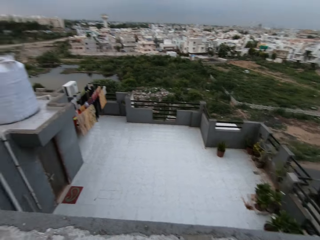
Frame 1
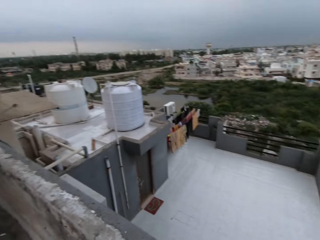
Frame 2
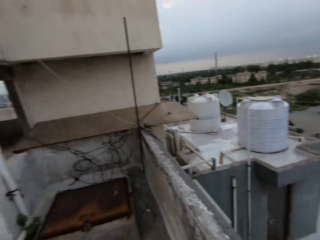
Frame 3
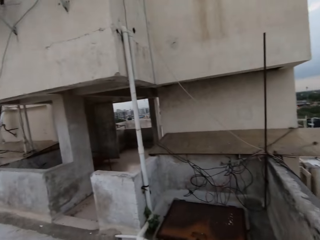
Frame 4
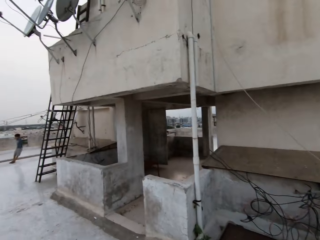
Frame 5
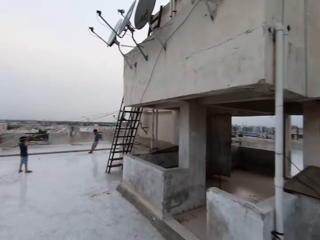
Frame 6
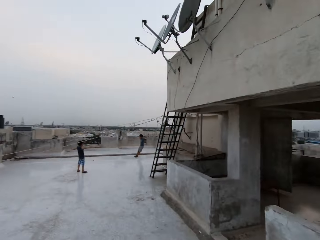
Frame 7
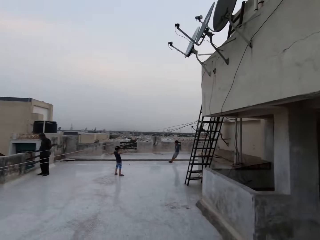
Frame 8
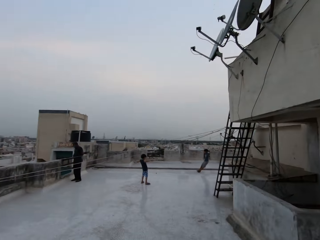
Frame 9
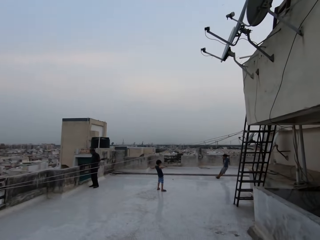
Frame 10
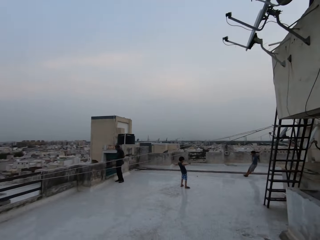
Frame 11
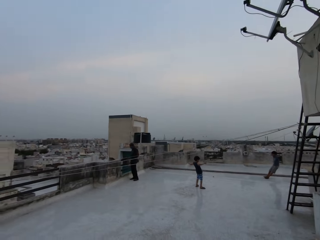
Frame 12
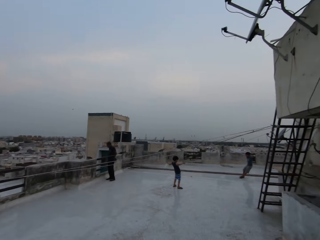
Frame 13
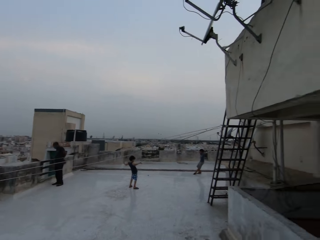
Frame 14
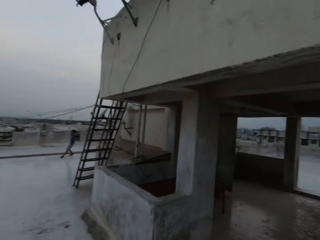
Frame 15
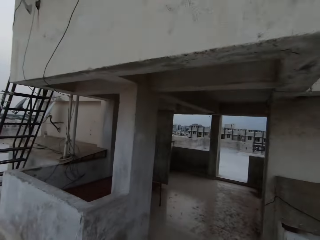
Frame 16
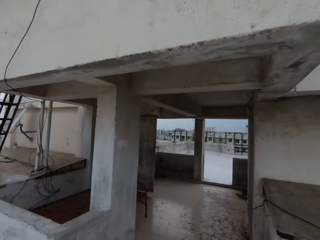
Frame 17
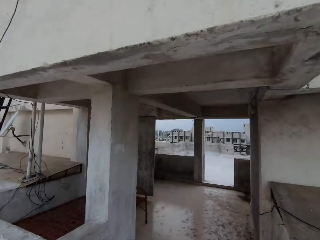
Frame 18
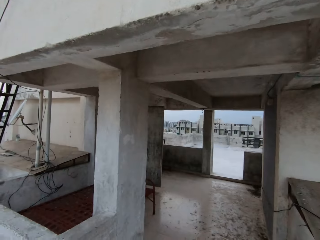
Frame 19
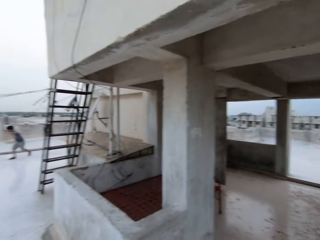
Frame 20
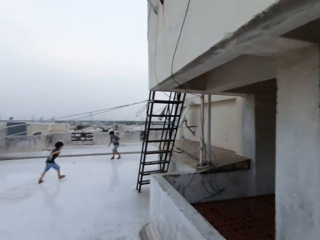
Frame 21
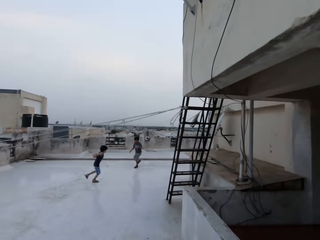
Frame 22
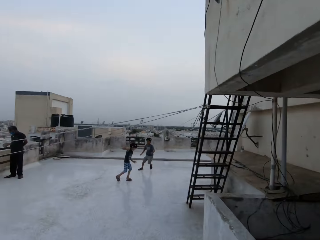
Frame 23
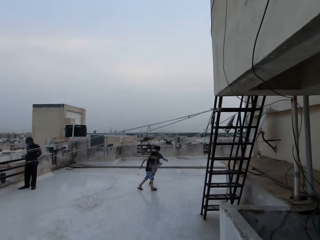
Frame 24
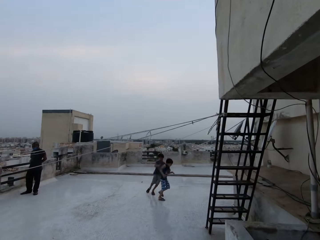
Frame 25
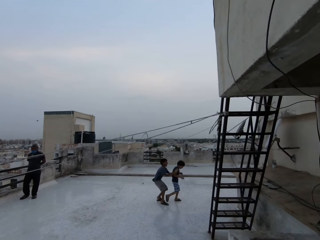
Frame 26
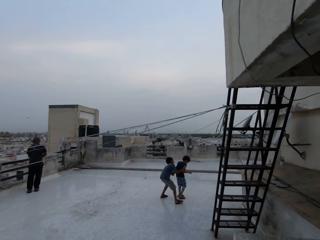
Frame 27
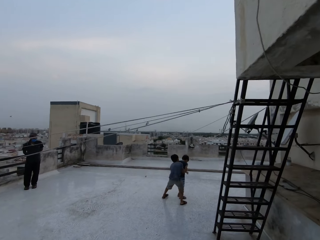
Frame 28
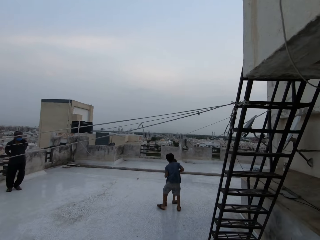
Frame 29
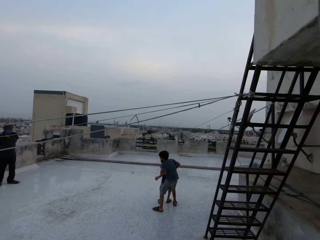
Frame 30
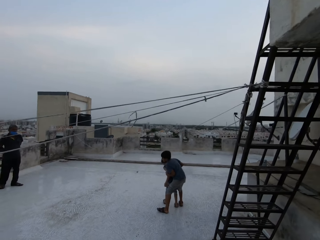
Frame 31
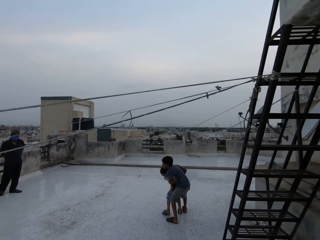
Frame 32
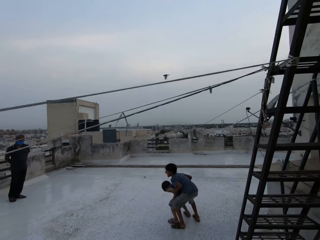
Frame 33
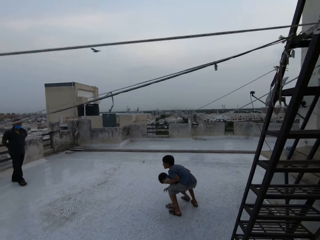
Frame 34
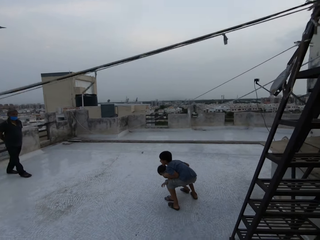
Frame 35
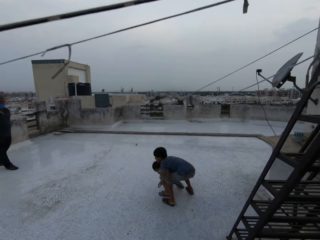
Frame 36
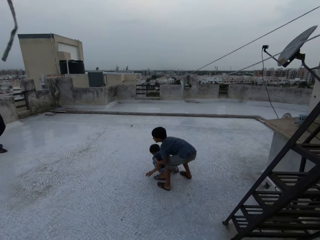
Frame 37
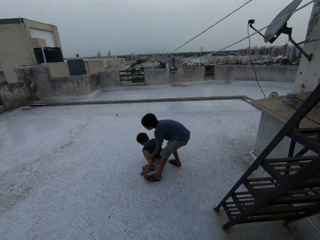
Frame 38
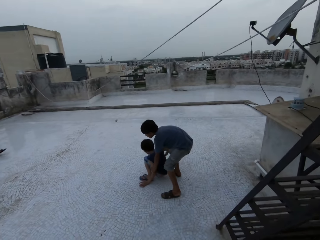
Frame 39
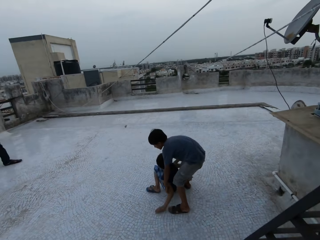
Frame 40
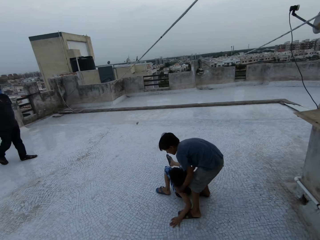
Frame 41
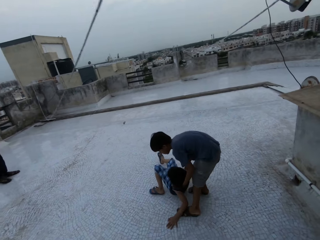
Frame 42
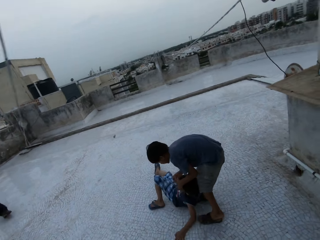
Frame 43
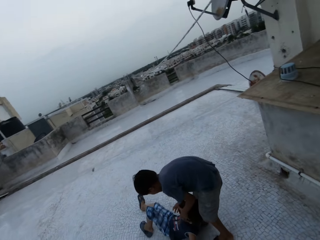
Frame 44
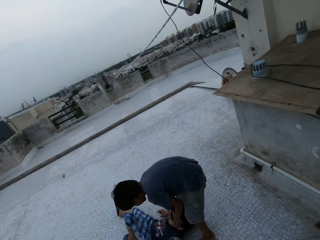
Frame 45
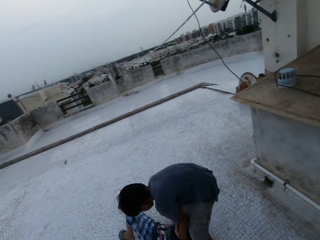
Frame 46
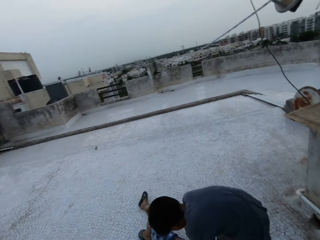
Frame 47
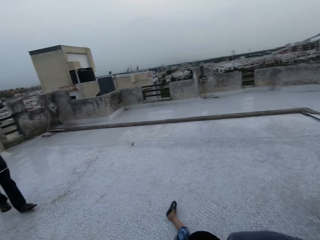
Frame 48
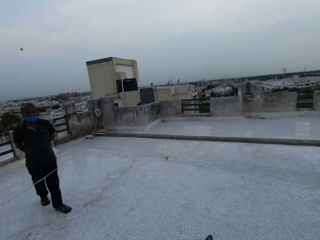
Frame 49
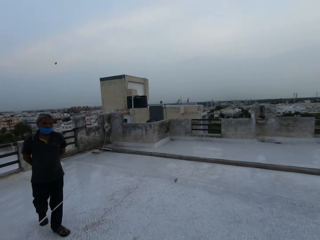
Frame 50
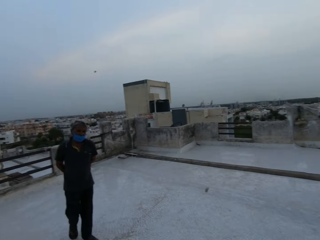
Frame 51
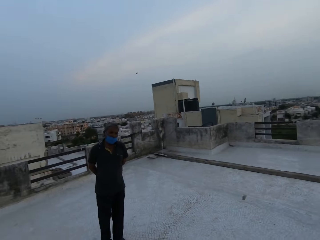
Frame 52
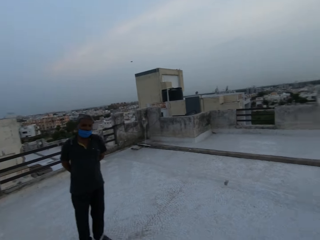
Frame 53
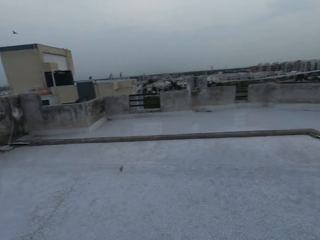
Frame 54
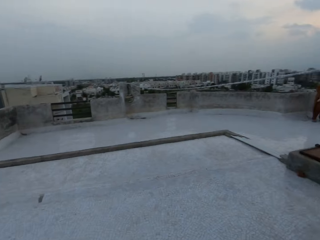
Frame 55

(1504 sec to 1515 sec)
The camera wearer walks around the rooftop. Two persons run on a building. A boy plays with another boy. The two persons hold each other. The camera wearer walks on a building.

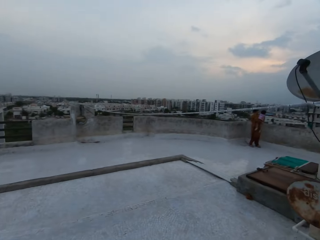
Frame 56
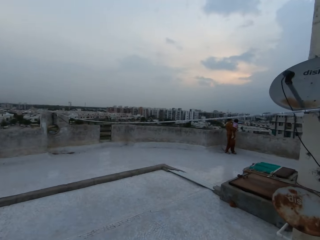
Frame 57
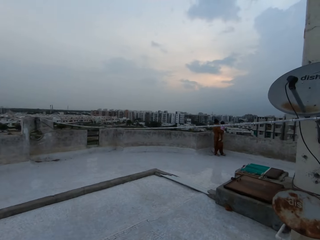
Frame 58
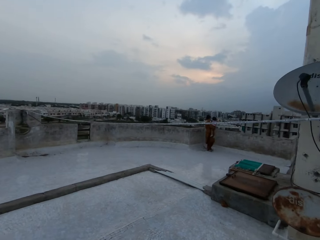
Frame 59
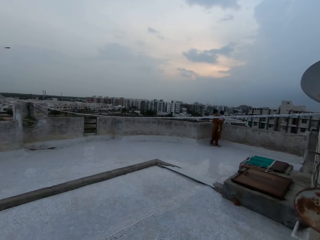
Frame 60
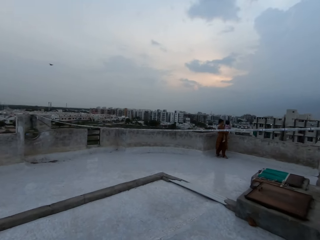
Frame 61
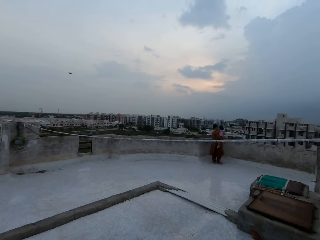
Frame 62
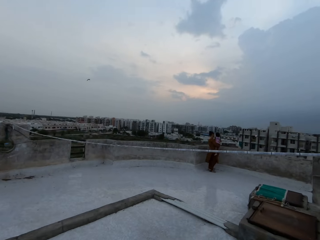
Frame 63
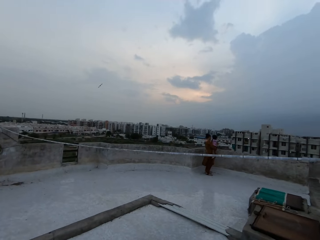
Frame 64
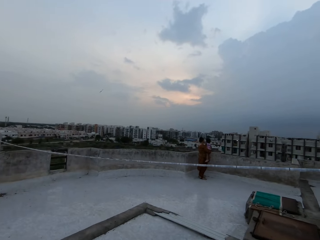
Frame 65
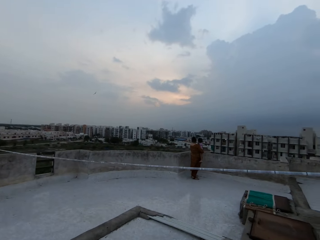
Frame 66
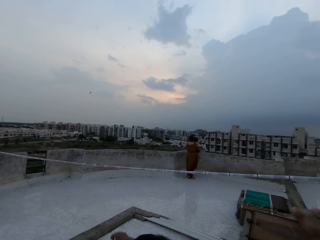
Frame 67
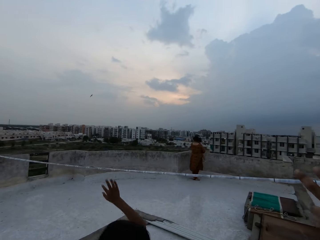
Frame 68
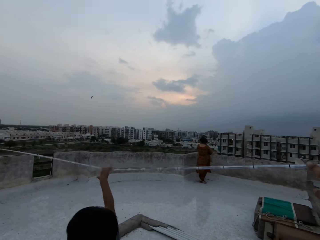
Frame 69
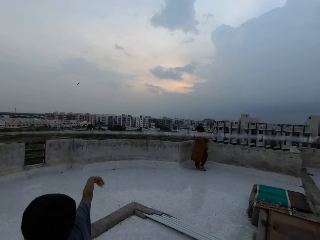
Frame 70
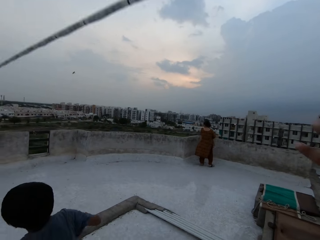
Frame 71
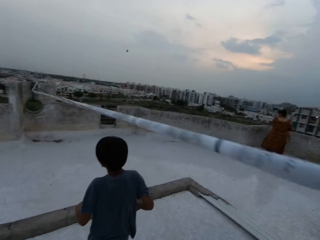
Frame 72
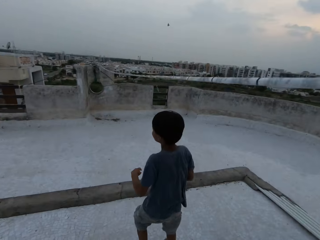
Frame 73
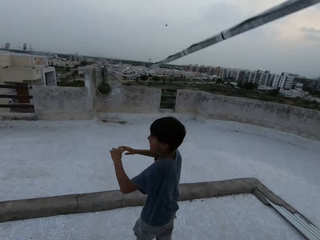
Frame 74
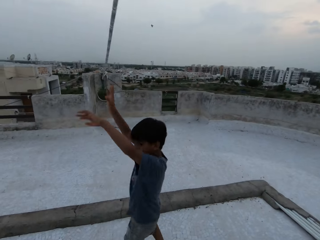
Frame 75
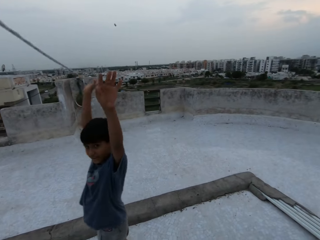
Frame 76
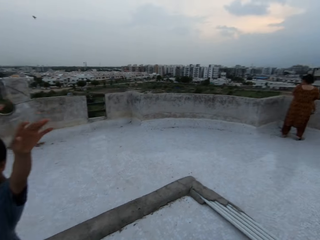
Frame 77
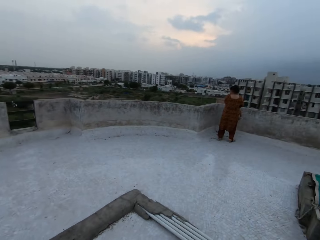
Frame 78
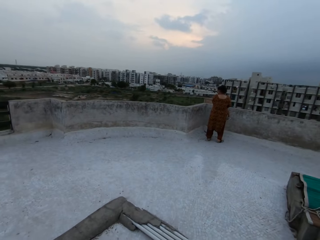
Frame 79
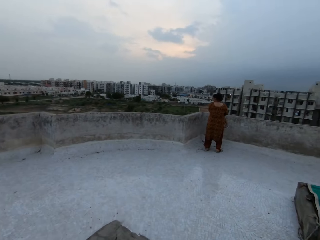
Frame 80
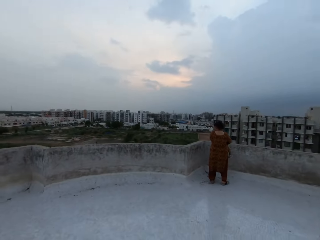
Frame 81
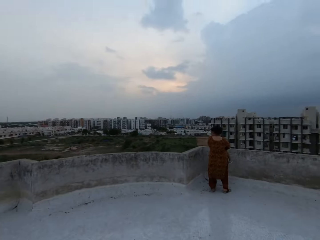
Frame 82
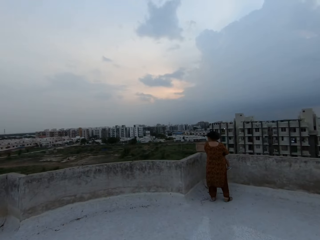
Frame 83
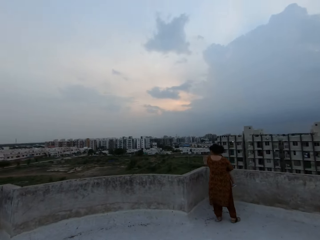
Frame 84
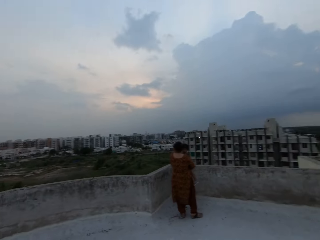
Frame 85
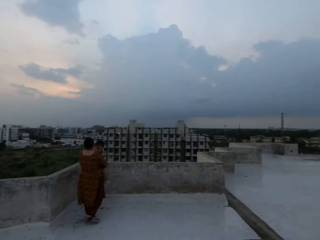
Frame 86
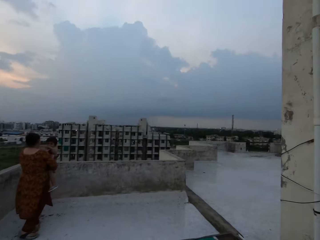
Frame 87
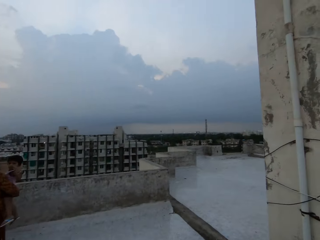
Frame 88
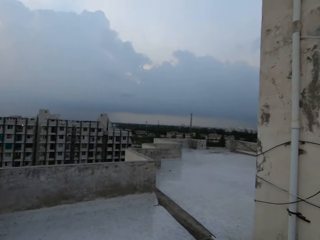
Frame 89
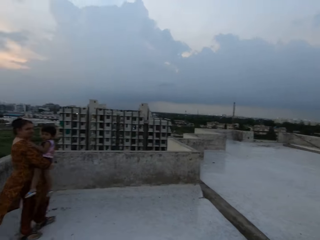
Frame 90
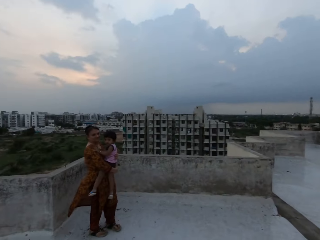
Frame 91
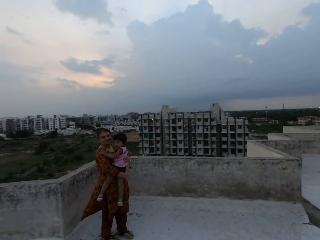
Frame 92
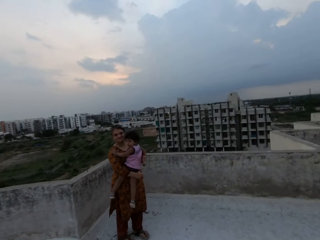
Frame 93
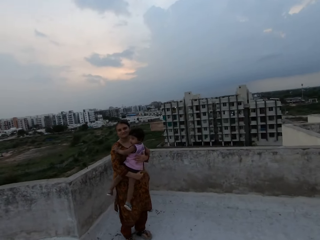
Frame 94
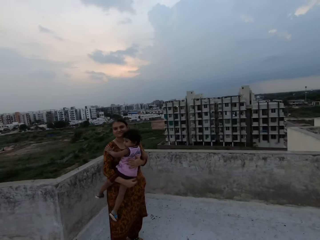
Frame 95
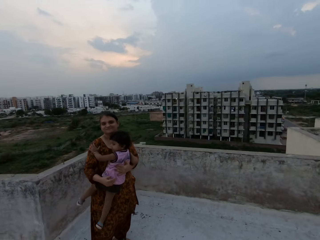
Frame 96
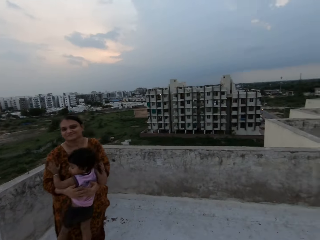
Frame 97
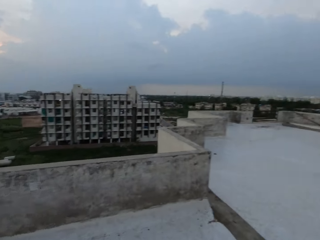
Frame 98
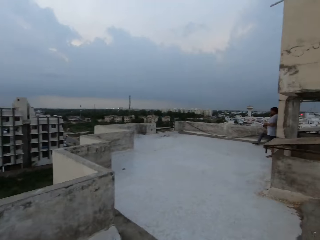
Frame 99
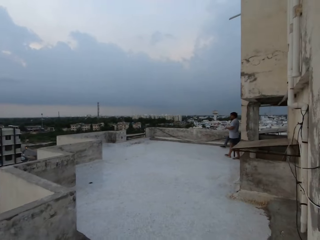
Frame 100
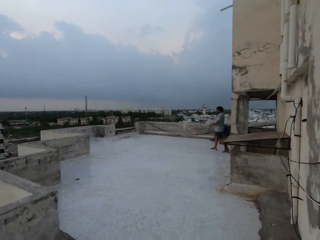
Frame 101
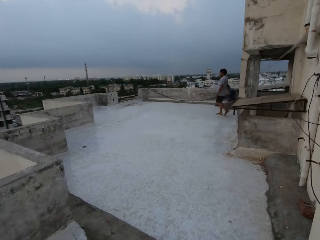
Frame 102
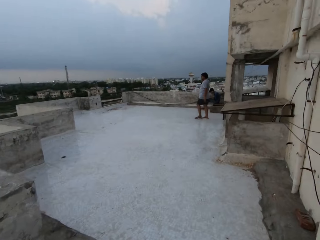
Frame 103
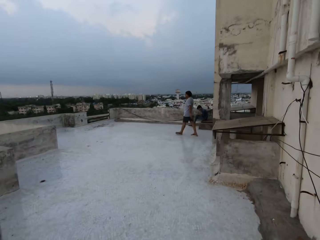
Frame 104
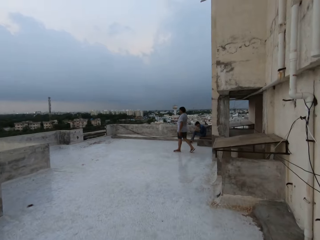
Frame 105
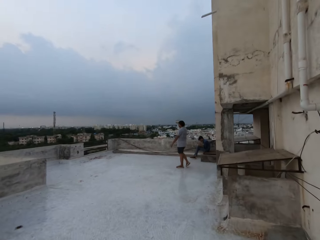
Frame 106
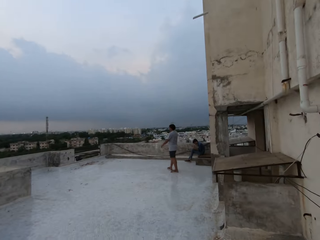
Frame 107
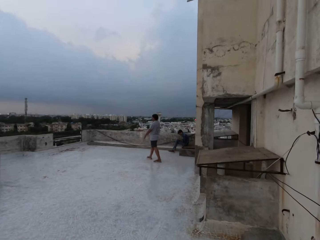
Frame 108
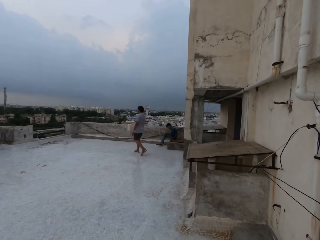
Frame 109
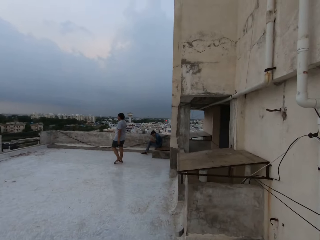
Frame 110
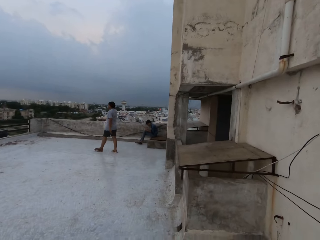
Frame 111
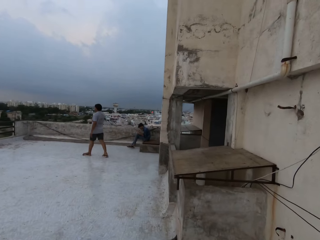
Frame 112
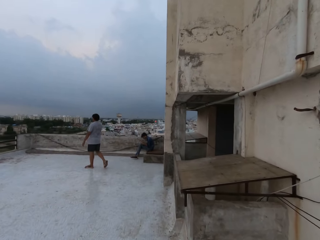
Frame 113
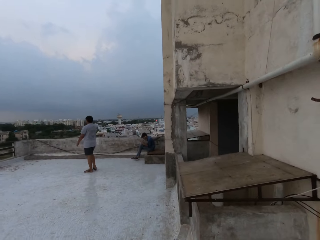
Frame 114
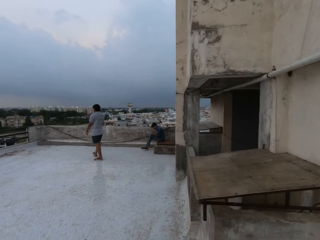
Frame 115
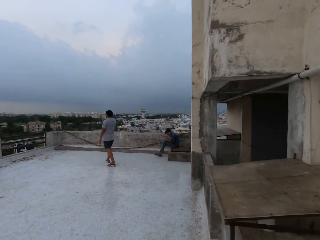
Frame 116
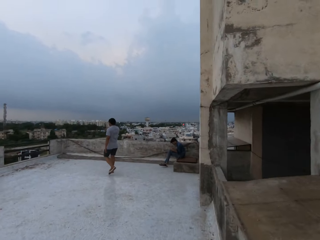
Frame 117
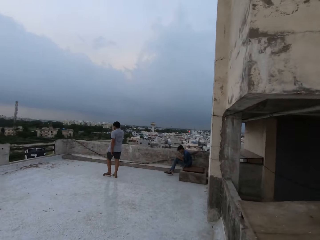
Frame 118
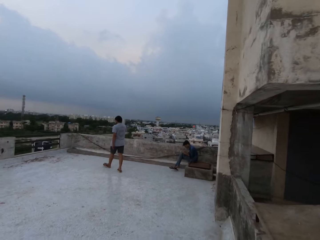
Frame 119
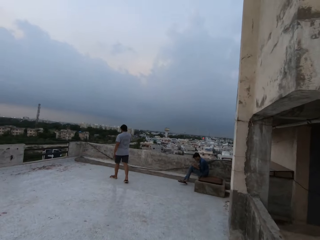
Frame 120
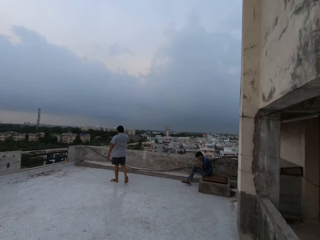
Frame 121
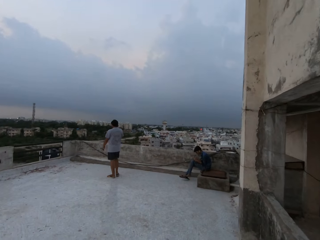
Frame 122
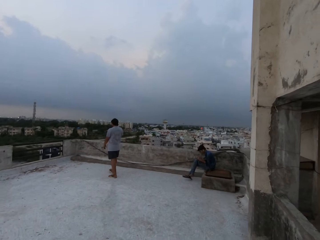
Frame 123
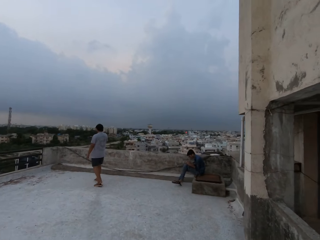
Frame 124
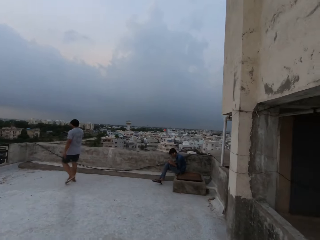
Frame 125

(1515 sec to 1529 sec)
A woman carries a baby with both hands. A boy touches the wire with his right hand. A person catches a rope. The camera wearer walks around a compound.
